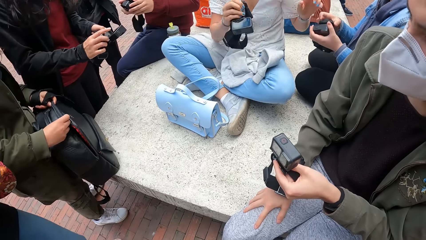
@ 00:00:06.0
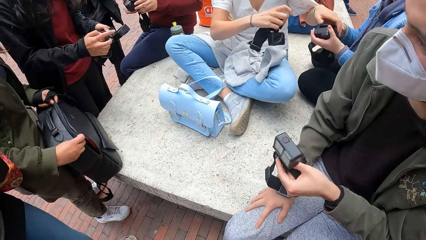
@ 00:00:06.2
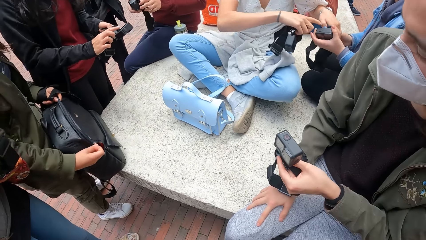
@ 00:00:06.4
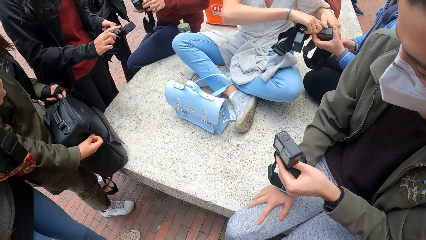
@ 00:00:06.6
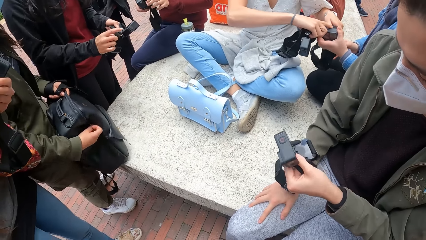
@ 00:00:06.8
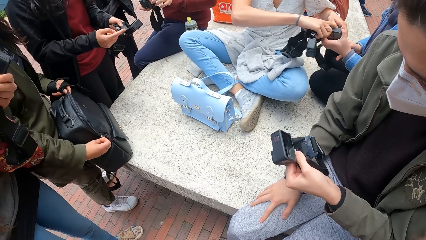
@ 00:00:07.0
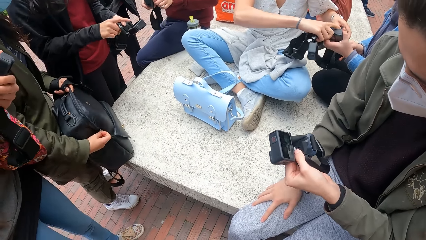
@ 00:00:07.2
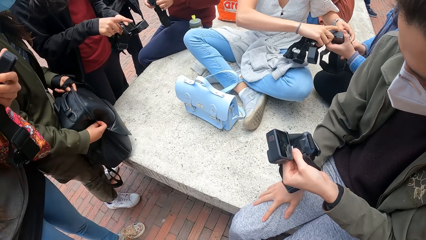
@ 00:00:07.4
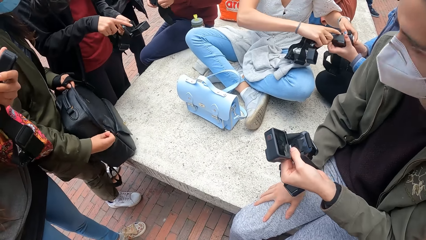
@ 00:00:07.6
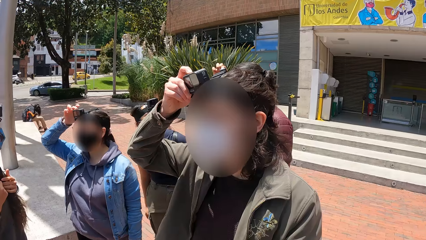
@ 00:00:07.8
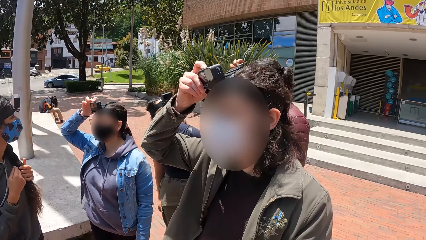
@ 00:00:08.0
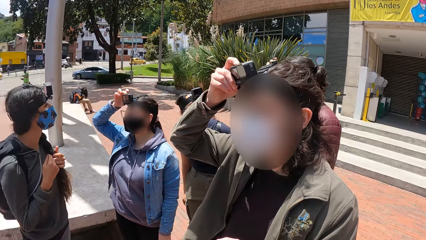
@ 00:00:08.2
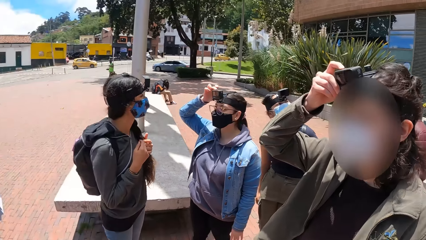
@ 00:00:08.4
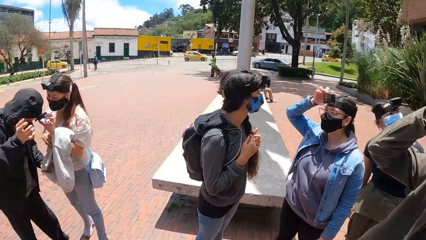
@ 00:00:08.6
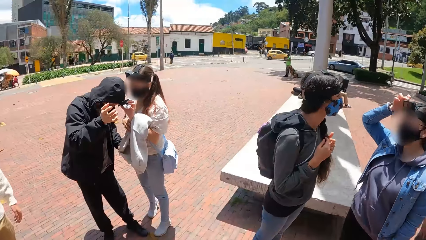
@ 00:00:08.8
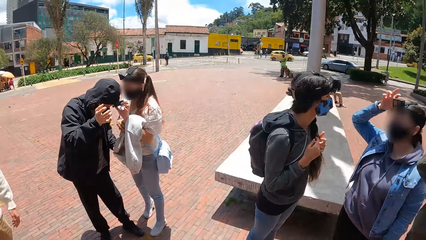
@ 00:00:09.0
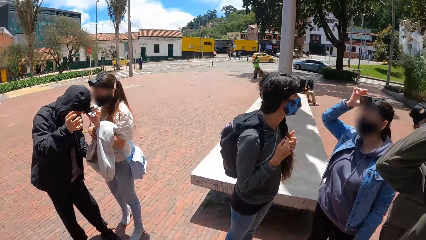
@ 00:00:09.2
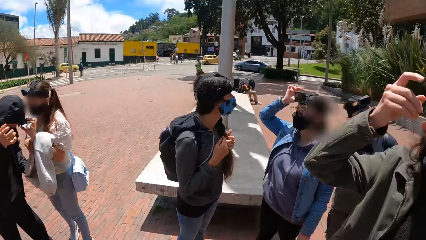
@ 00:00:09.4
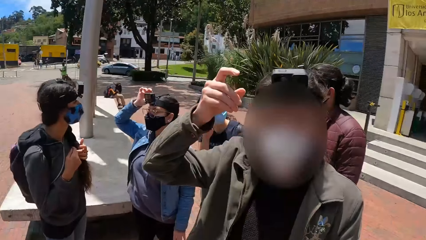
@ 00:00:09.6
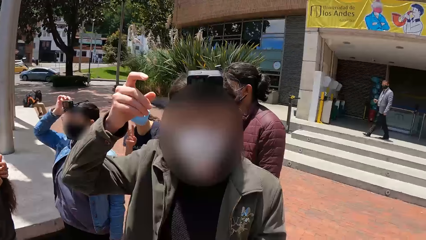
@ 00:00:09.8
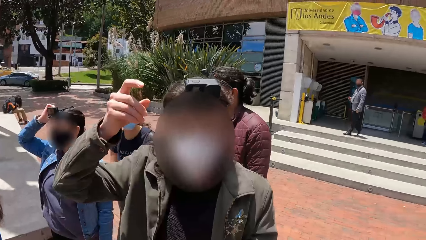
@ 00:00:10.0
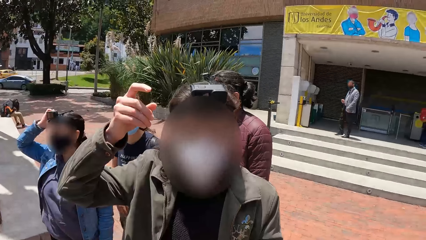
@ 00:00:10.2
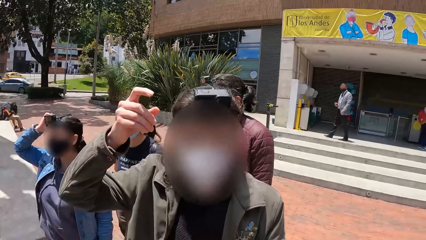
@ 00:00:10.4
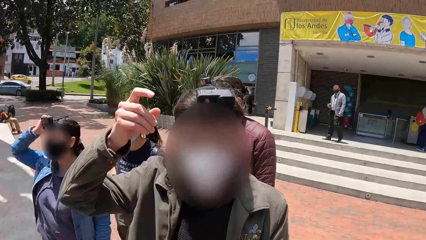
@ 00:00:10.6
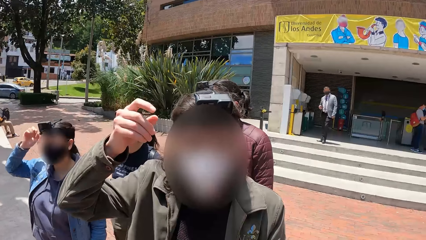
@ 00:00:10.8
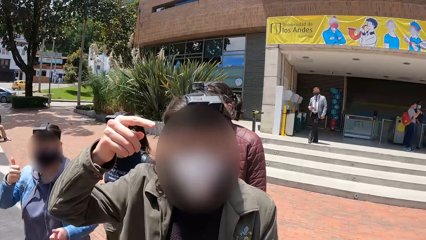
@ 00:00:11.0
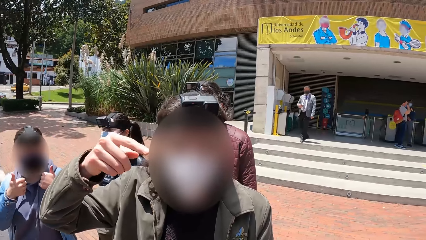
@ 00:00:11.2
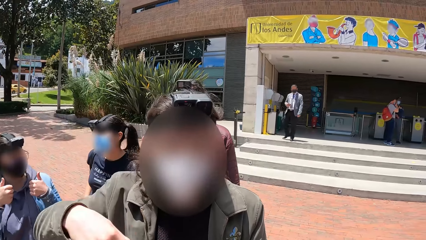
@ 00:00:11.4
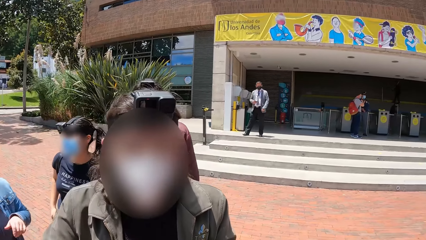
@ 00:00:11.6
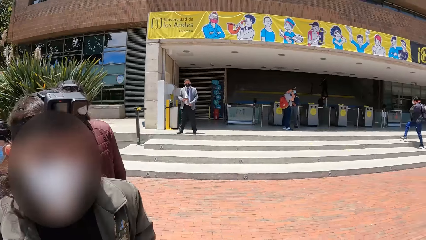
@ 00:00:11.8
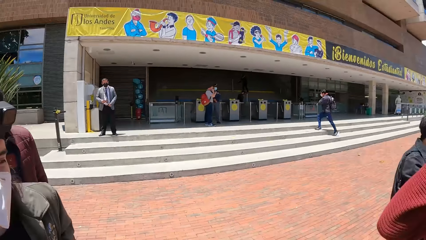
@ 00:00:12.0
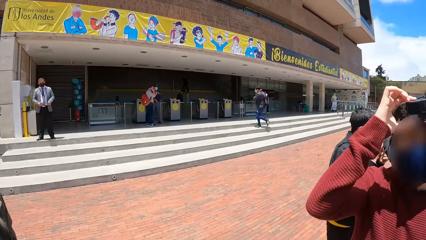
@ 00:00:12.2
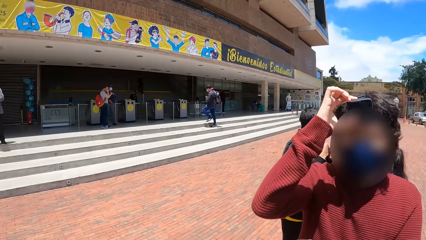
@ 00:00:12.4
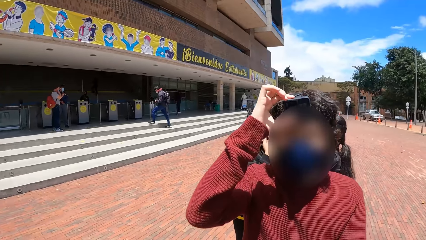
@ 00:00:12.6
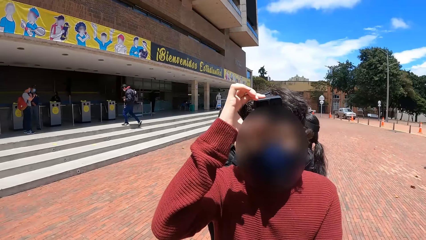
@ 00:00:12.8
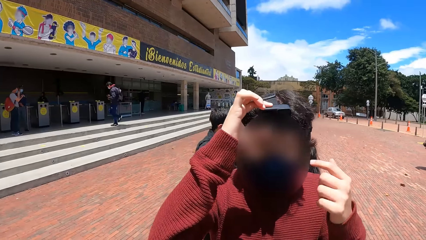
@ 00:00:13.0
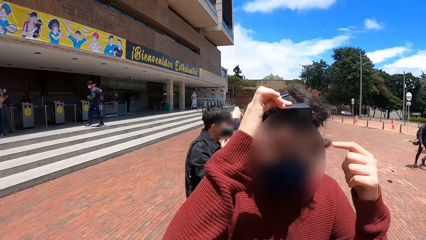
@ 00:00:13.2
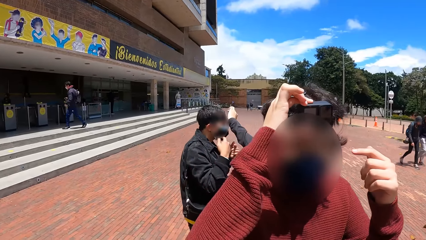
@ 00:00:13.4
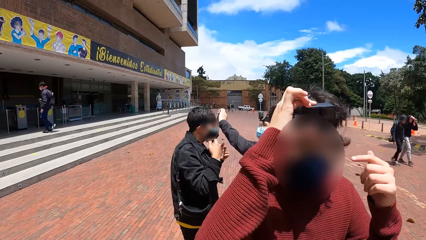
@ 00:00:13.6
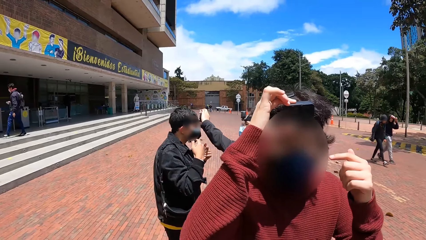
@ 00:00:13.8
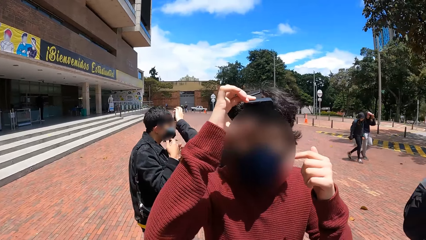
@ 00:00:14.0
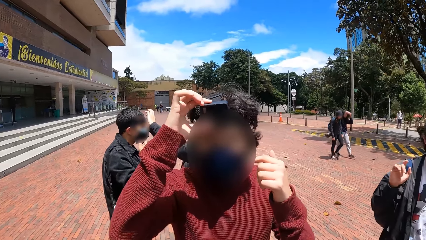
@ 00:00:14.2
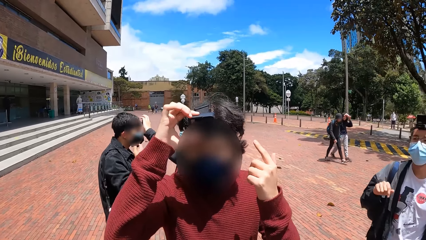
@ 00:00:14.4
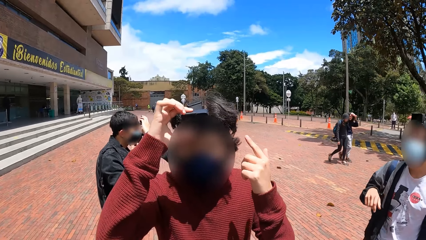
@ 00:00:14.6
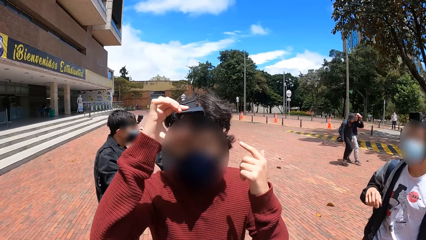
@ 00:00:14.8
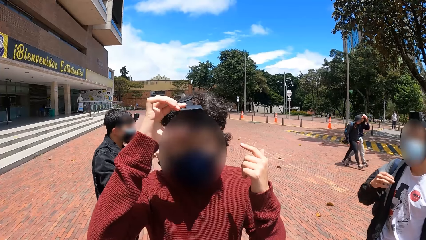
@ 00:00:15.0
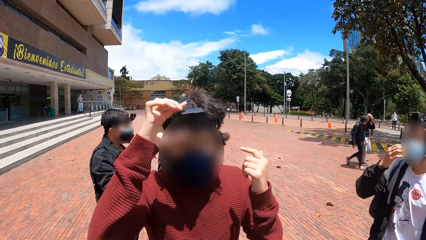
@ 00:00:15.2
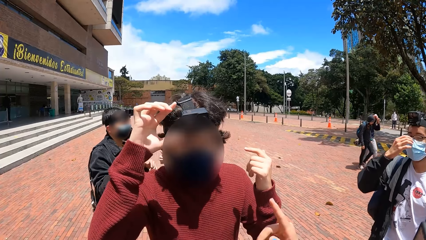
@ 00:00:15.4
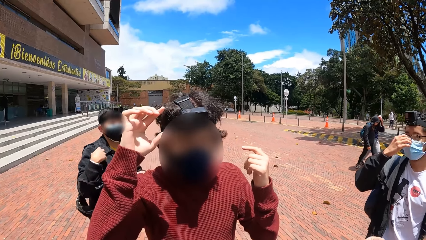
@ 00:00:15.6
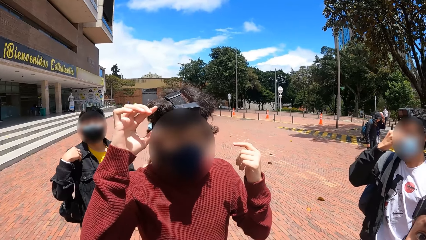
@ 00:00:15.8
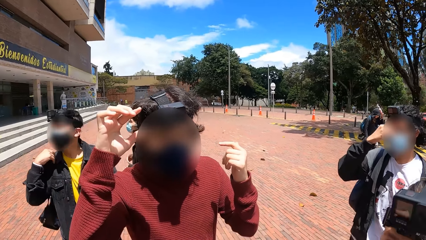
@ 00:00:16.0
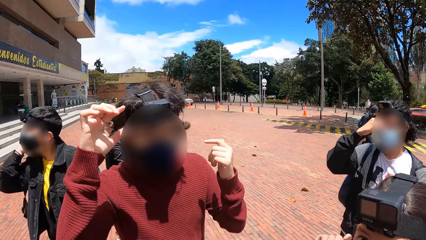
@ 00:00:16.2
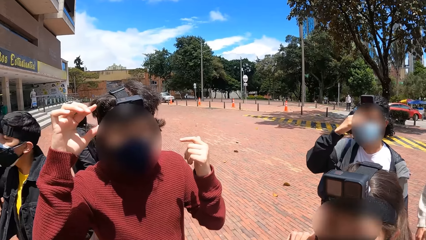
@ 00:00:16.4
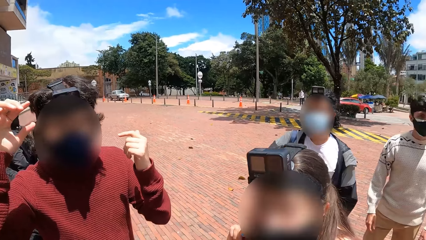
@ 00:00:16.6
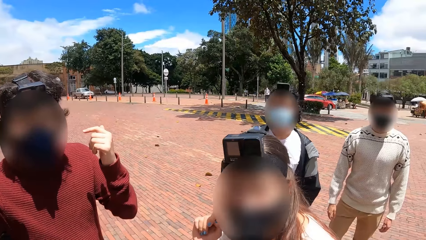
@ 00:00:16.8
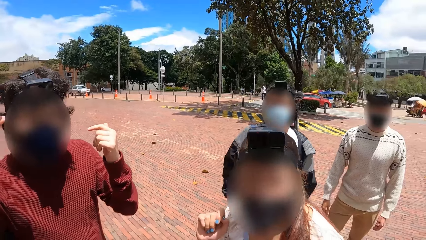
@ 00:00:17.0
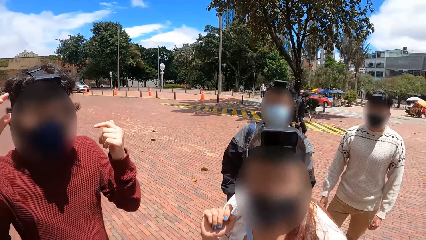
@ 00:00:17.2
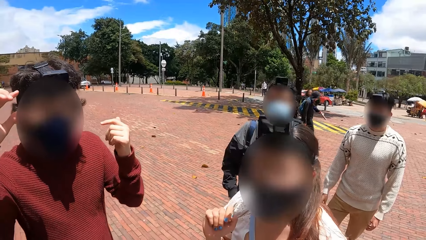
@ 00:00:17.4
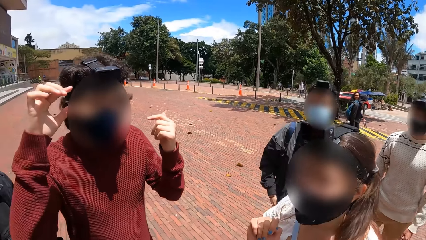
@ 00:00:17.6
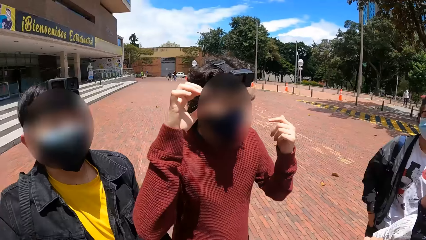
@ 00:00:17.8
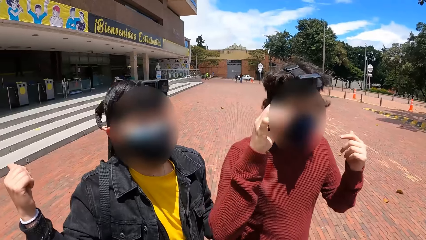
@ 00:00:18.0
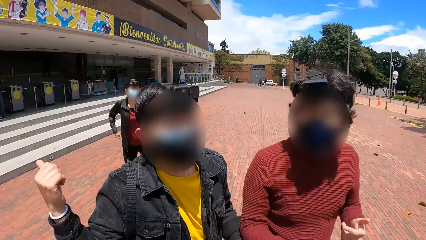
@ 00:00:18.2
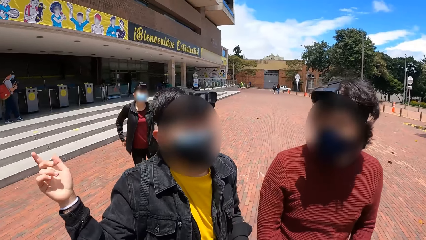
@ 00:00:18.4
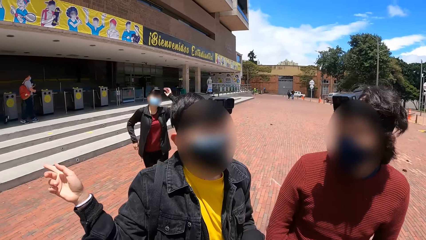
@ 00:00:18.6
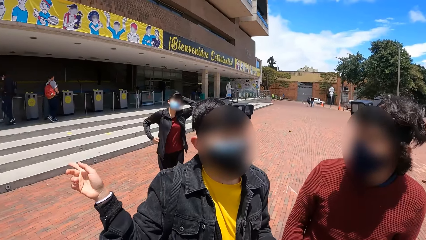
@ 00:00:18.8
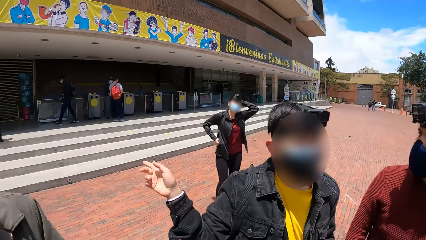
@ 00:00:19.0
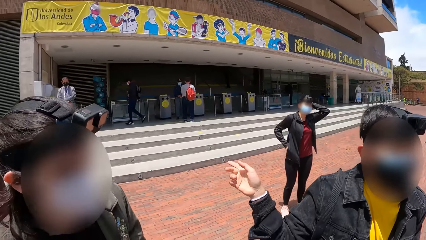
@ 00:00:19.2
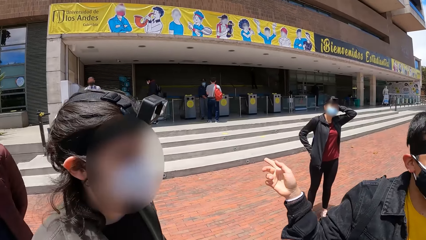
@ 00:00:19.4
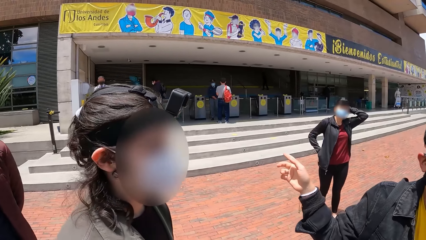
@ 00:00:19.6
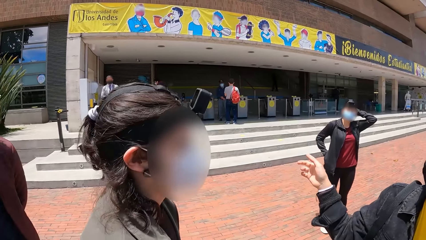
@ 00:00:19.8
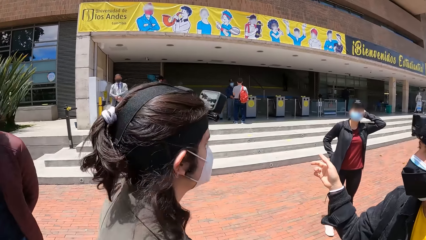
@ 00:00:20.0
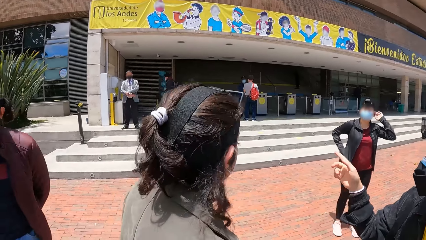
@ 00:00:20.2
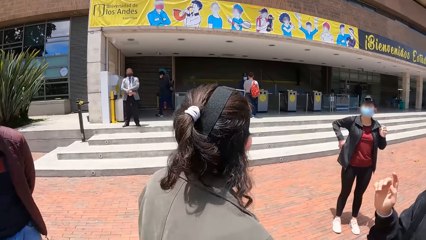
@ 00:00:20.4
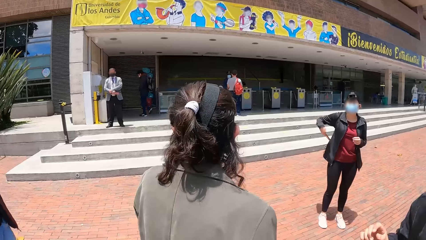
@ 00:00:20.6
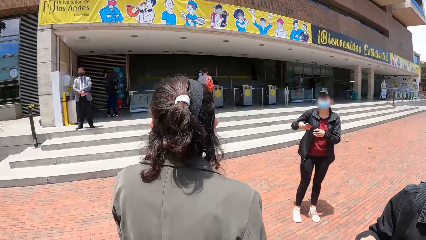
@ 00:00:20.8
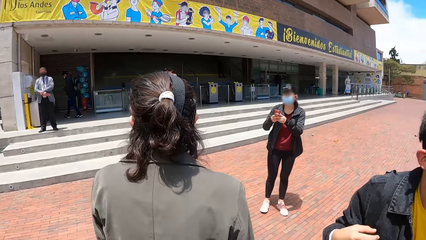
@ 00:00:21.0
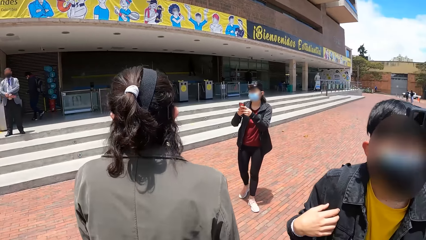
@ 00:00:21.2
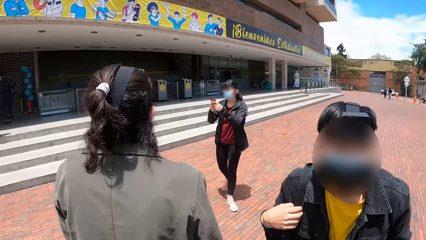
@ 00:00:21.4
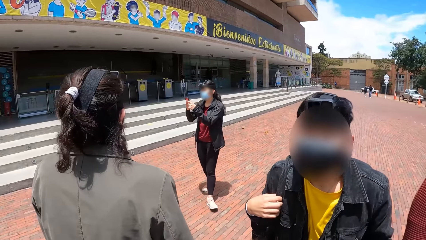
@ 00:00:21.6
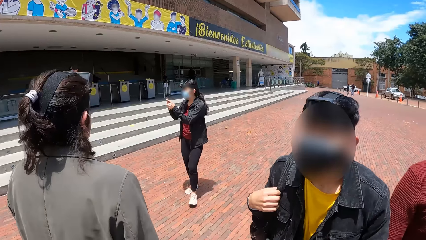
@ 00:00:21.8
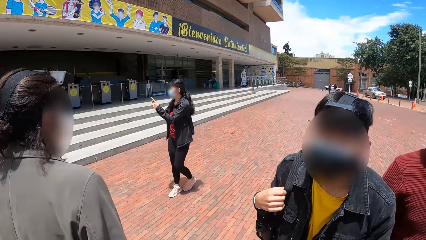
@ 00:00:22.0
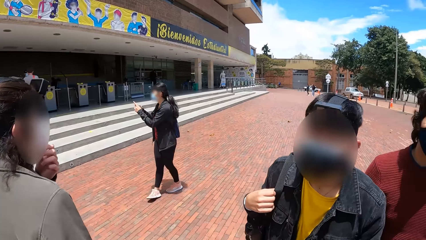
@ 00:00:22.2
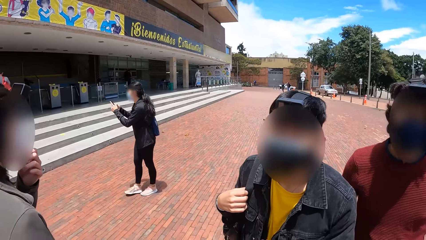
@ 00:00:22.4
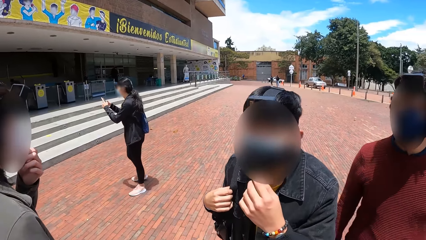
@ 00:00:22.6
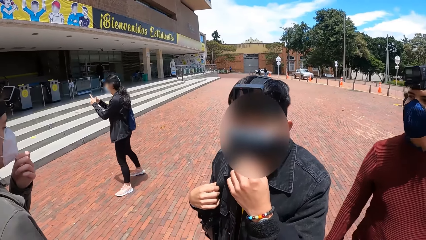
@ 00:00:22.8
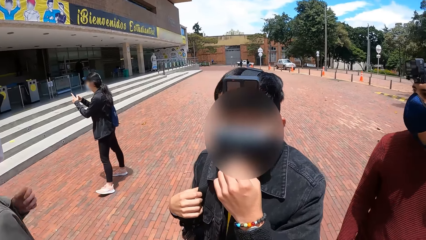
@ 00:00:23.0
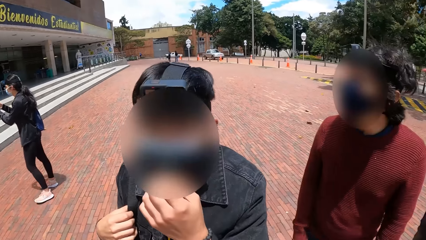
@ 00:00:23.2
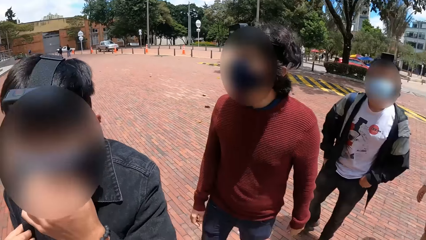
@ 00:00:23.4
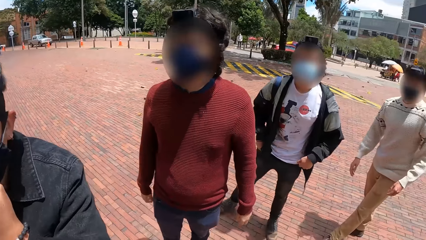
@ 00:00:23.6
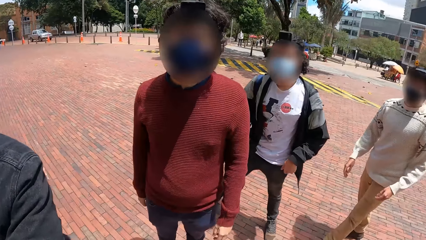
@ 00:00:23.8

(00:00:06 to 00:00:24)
A woman operates the camera in another woman's hands with her left hand. A man holds the camera on his head with his right hand. The second woman holds the camera on her head with her right hand and interacts with a third woman. The first woman holds a camera on another man's head with her left hand. The camera wearer looks around. He interacts with the first man. The second woman interacts with a fourth woman. A third man holds the camera on his head with his right hand. The camera wearer interacts with the third man. The second man adjusts the camera on a fourth man's head with his left hand. A fifth man adjusts a nose mask on his face with his right hand. The camera wearer raises his right hand. He interacts with a group of people. A fifth woman places her left hand on her head. The camera wearer looks around. The fifth woman removes a phone from her jacket pocket with her right hand and holds the phone with her hands.
